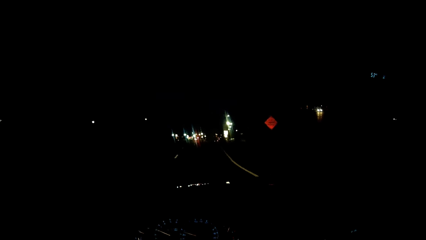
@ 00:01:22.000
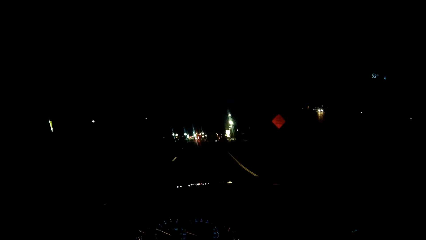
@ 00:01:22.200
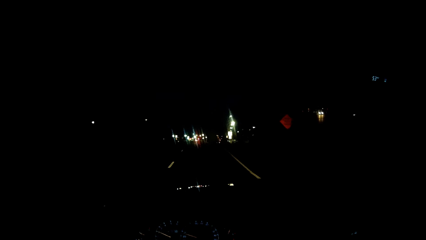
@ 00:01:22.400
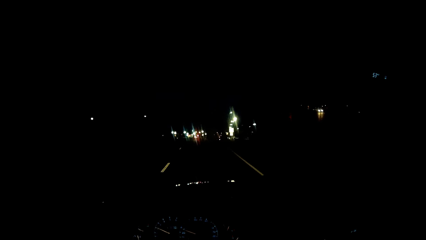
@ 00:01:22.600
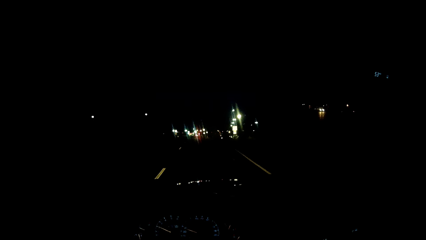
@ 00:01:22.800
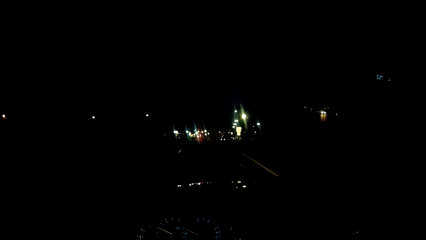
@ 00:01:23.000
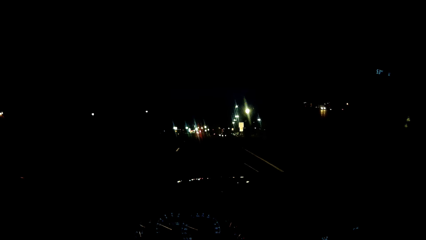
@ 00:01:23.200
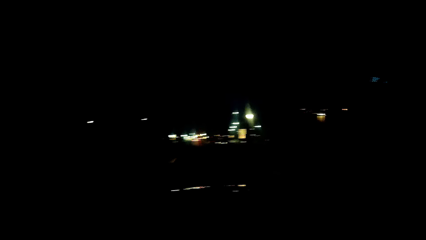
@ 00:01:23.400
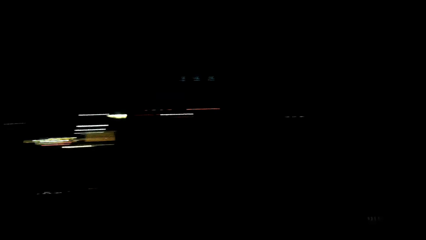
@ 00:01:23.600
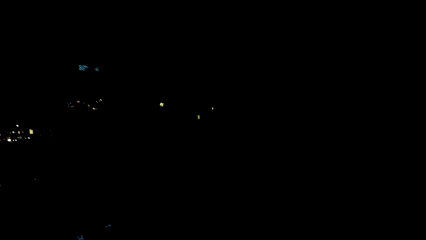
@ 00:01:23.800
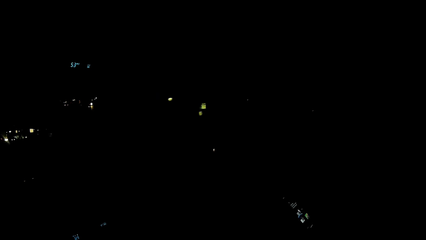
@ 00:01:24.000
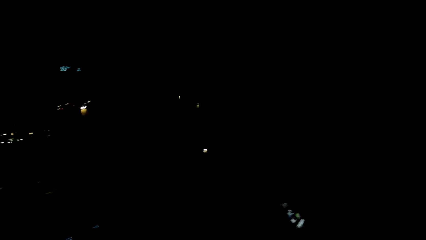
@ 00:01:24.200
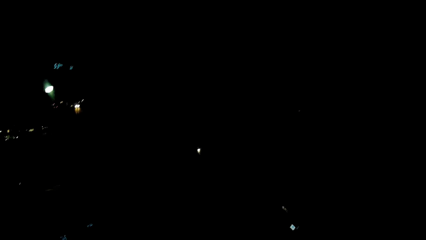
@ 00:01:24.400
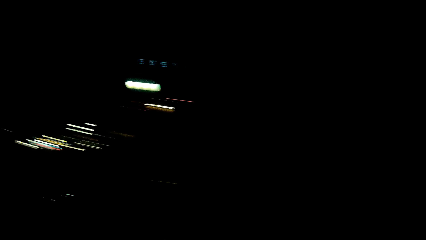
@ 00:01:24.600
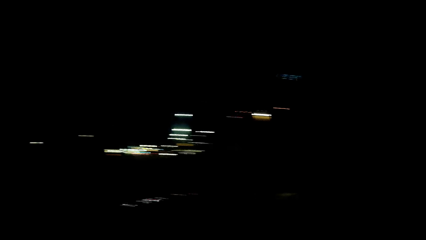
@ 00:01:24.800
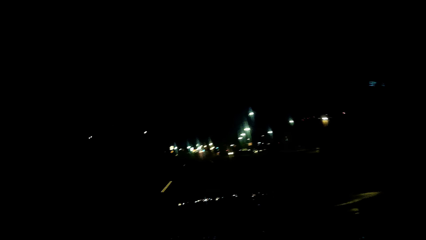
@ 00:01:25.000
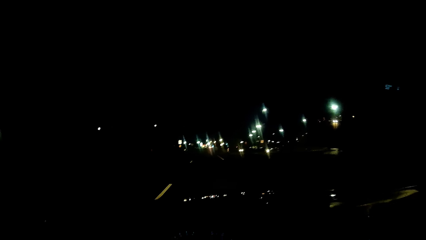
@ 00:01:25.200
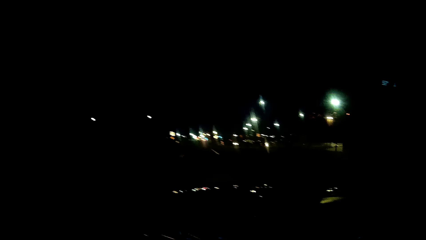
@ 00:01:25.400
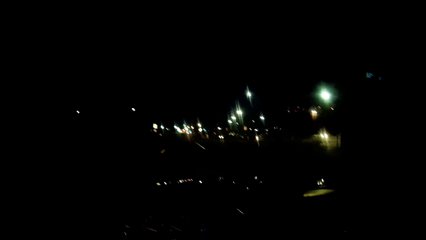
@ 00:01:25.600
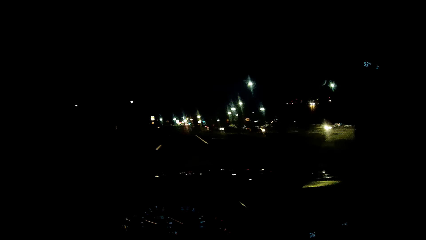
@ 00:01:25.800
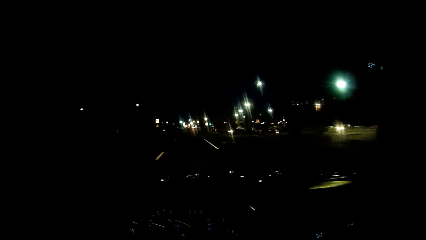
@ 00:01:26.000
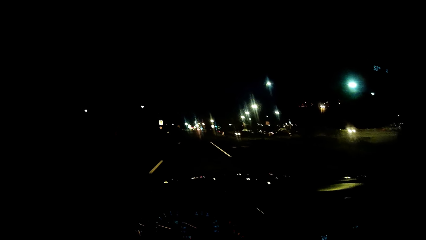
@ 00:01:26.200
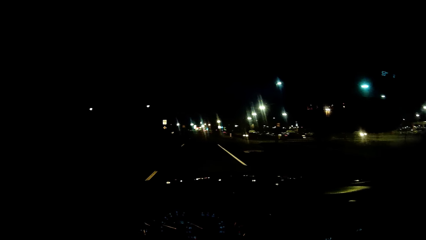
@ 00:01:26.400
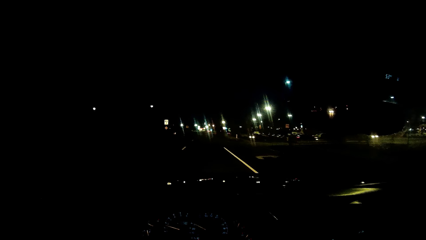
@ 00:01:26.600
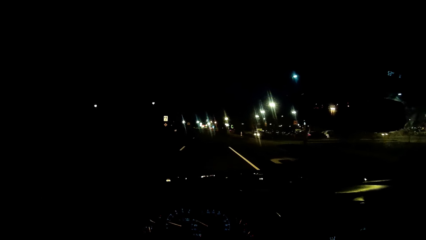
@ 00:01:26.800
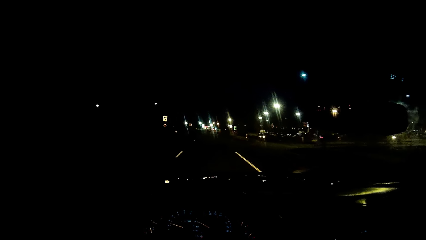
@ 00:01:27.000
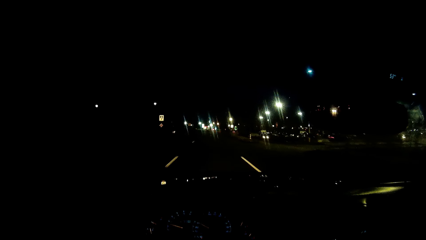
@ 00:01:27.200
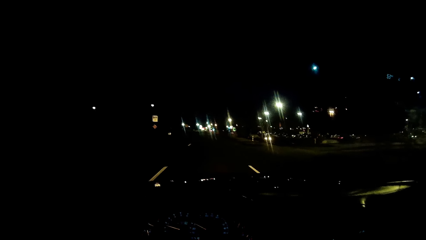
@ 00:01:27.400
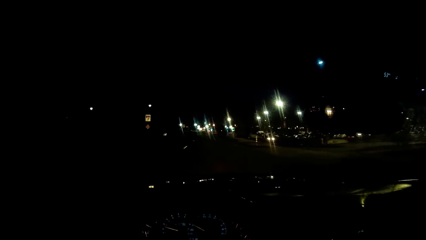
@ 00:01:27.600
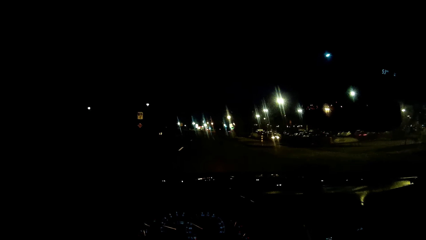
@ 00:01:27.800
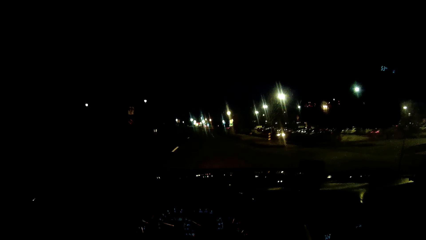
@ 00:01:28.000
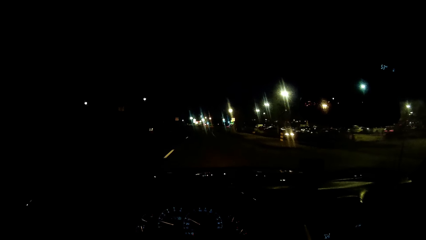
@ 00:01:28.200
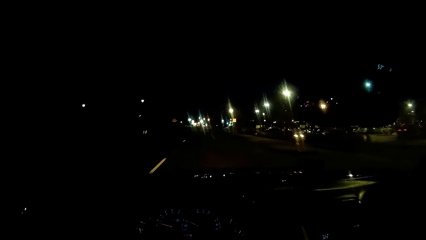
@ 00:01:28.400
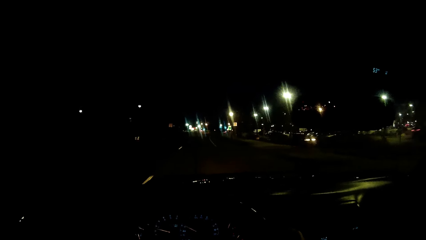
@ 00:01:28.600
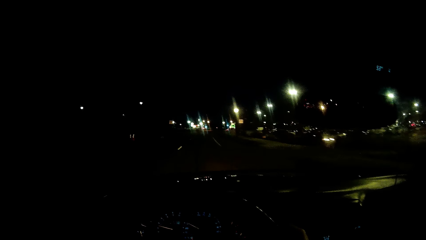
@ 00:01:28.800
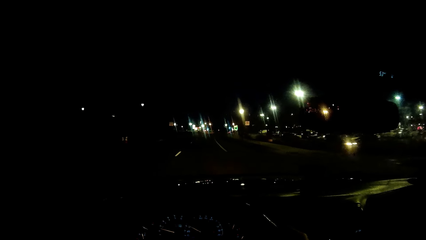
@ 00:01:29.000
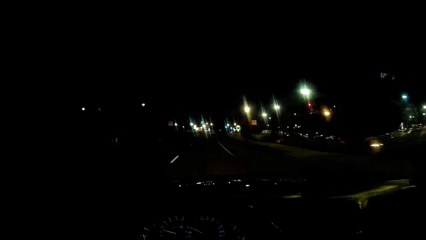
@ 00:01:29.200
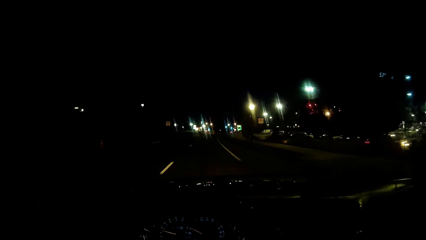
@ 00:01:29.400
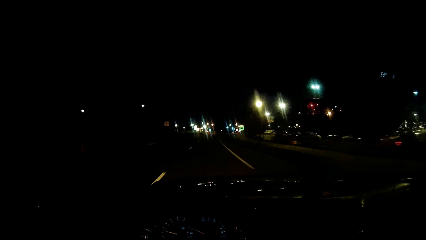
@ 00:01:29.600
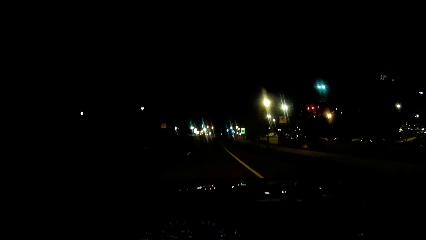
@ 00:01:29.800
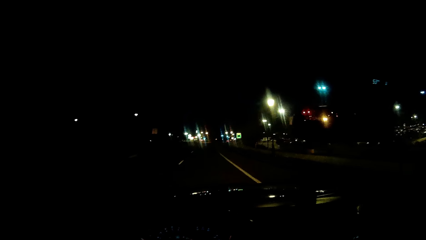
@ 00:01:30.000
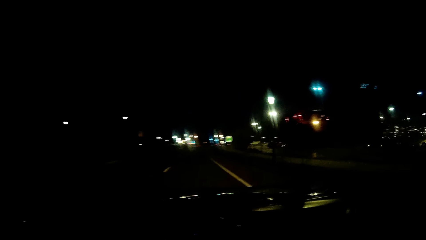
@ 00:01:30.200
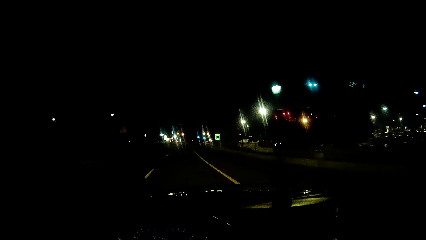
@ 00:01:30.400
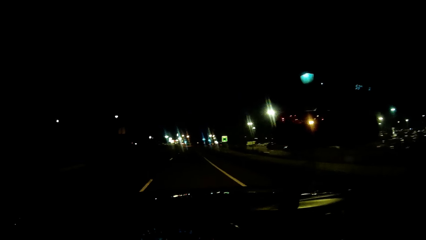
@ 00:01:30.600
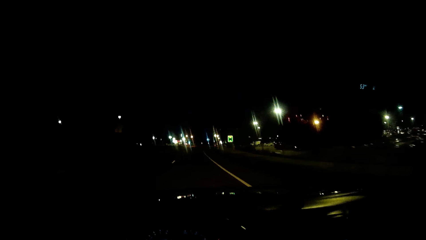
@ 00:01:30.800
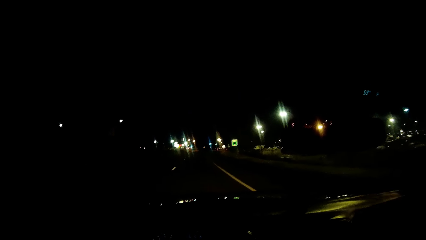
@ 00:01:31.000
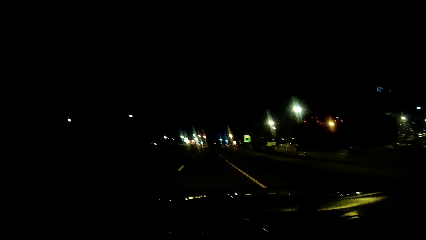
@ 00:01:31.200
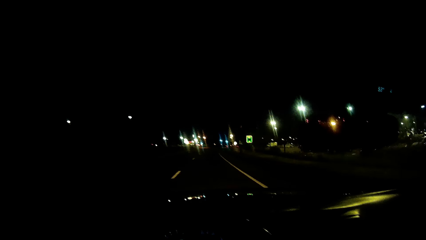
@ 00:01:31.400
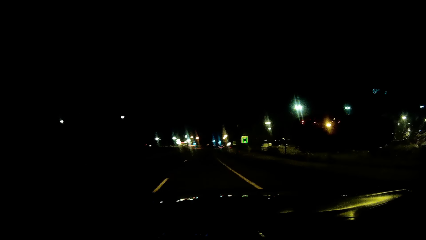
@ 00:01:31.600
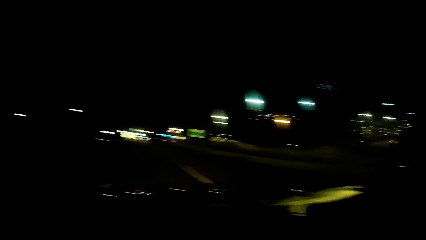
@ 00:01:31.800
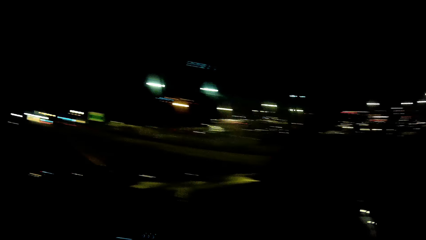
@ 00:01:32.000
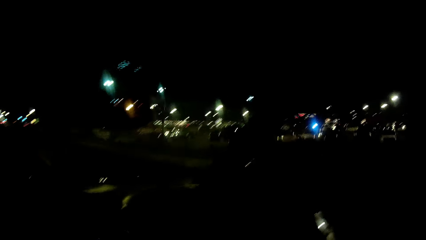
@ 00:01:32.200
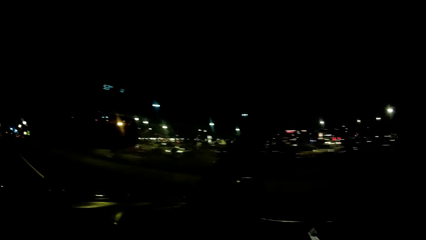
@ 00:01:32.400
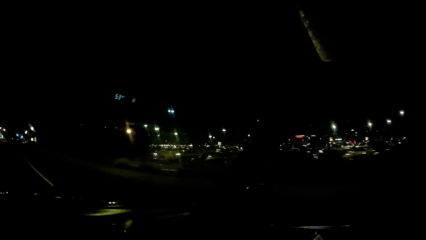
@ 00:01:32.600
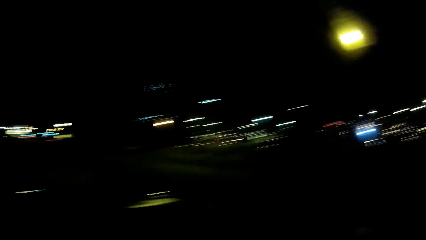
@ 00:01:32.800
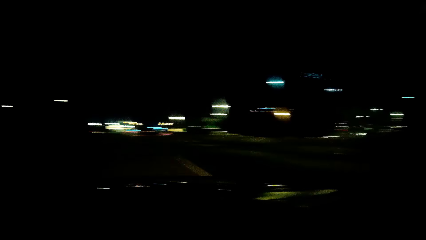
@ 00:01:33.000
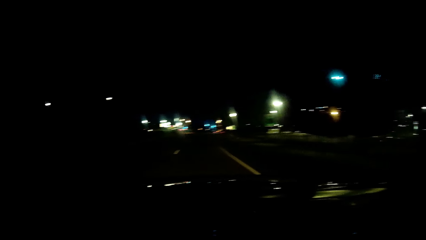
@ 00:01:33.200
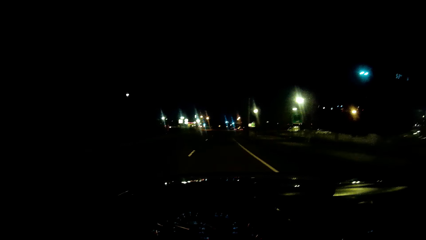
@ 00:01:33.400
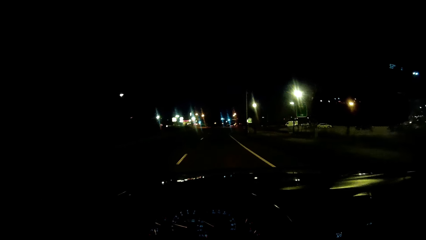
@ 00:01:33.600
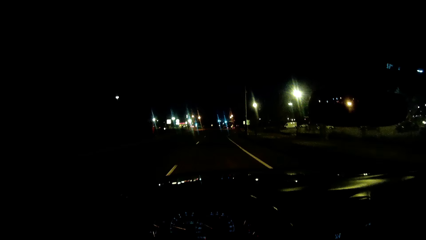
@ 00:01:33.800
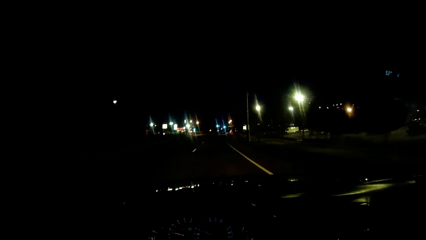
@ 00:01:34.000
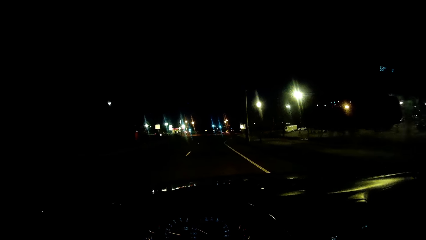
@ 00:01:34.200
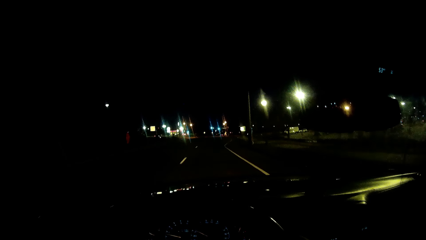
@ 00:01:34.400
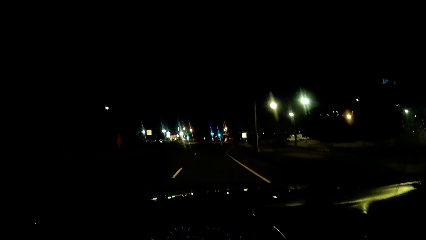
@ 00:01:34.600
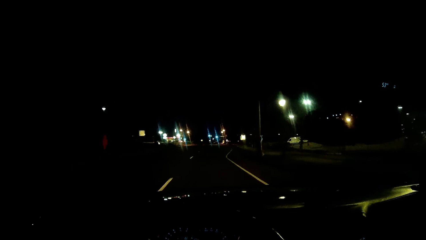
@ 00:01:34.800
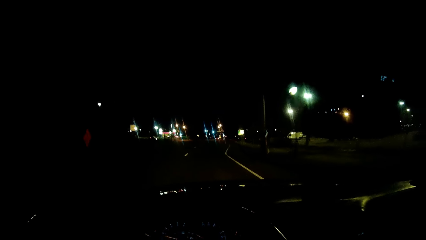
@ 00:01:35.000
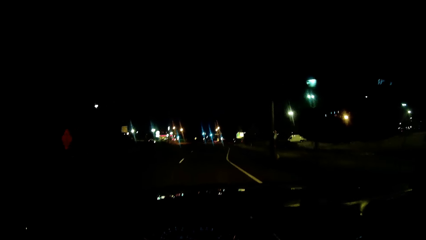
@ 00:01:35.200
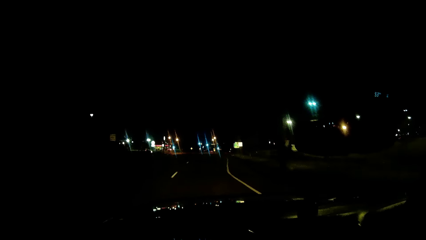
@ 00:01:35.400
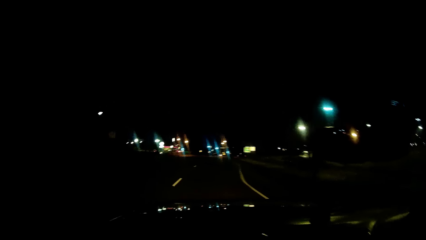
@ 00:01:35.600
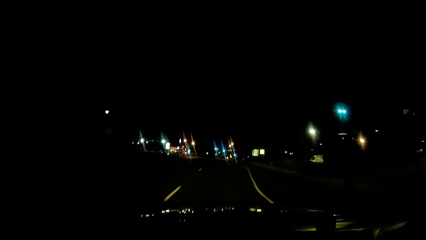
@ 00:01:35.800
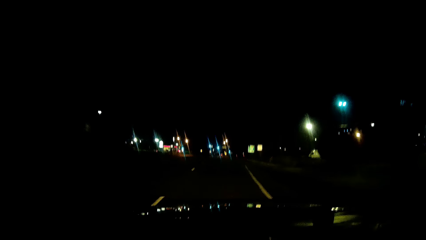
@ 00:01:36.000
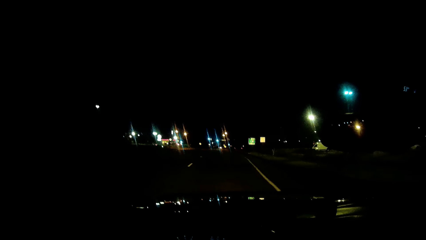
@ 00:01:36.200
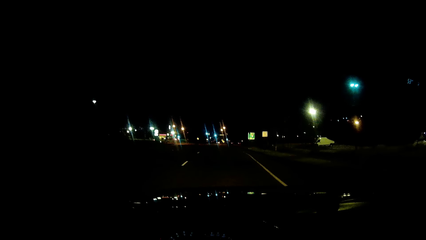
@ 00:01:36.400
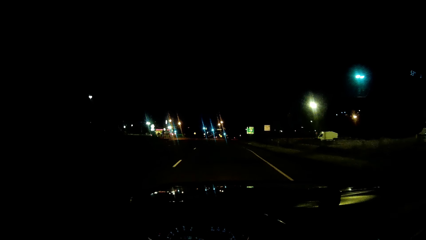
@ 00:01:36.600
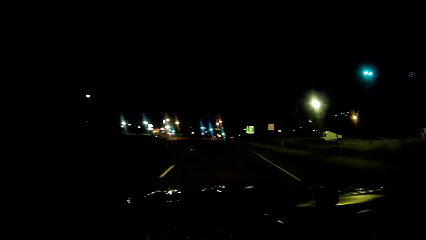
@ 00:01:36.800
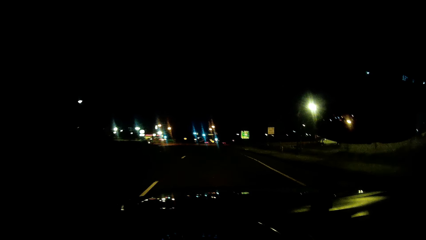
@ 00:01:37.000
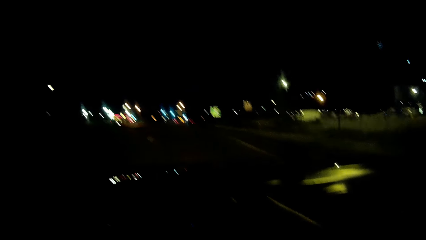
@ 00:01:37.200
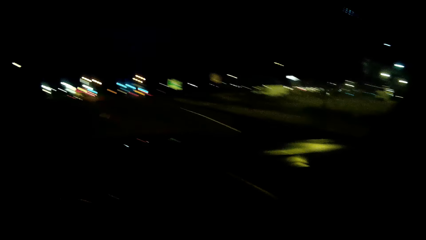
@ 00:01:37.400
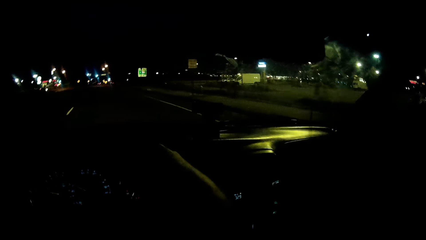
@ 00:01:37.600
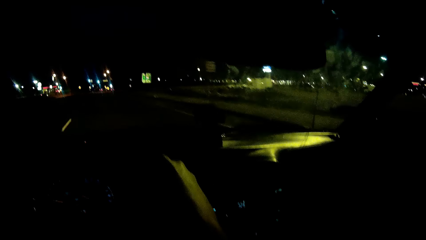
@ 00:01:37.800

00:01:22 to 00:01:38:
The camera wearer looks around. They look around again.
